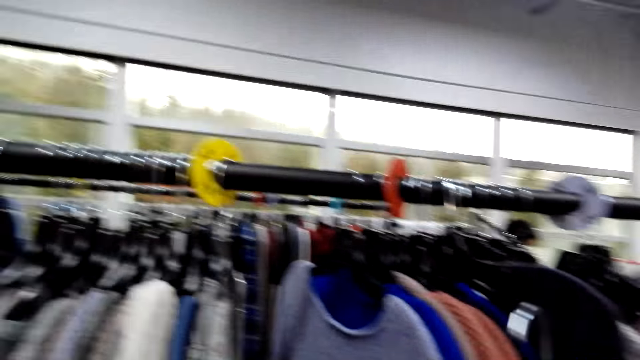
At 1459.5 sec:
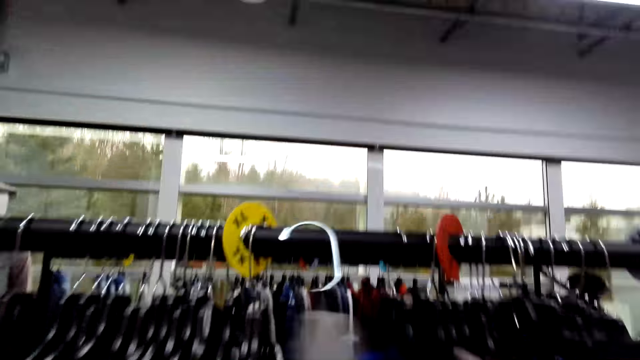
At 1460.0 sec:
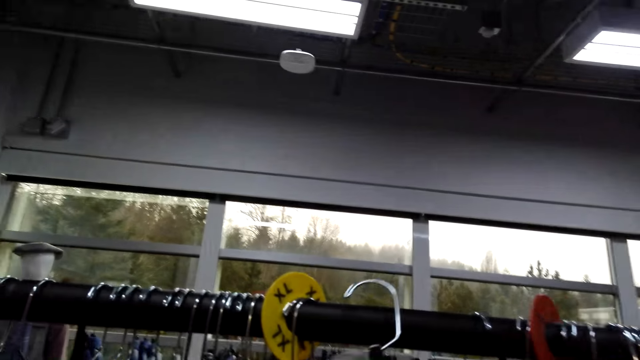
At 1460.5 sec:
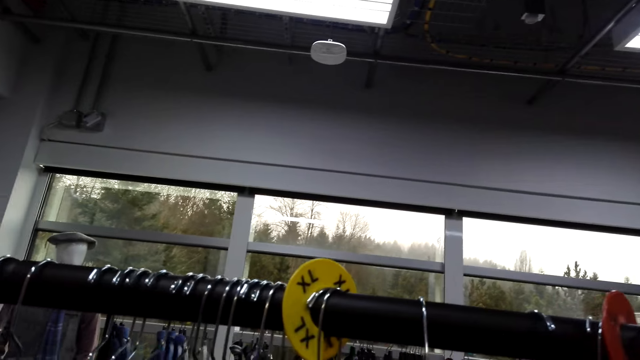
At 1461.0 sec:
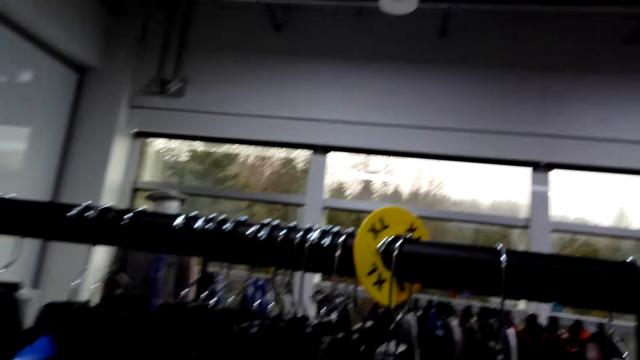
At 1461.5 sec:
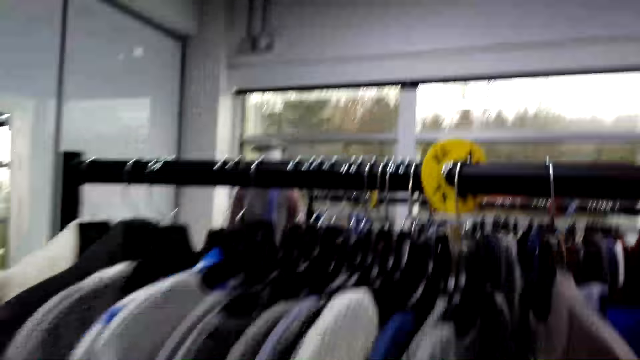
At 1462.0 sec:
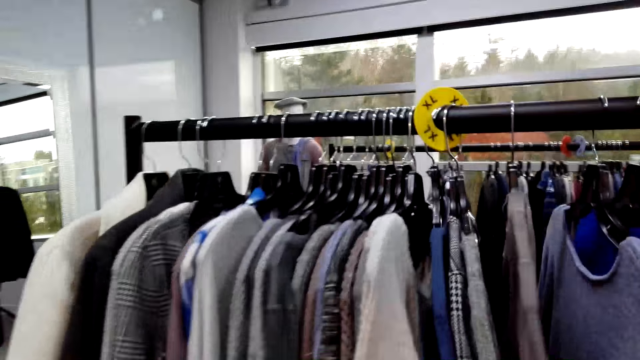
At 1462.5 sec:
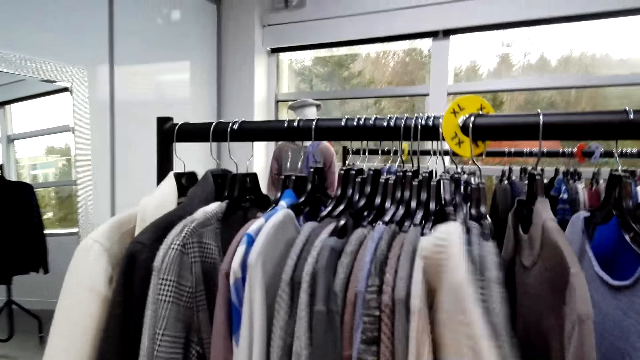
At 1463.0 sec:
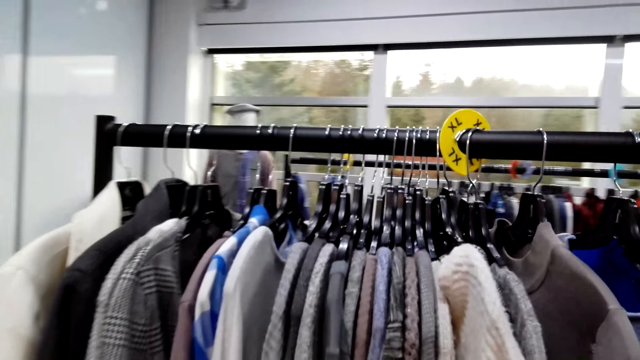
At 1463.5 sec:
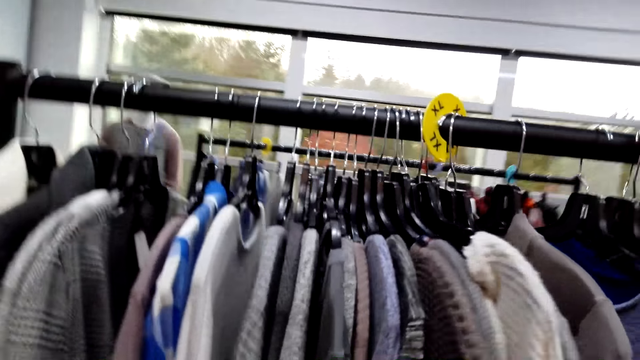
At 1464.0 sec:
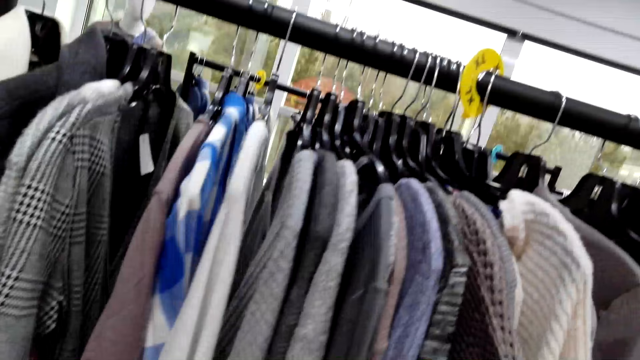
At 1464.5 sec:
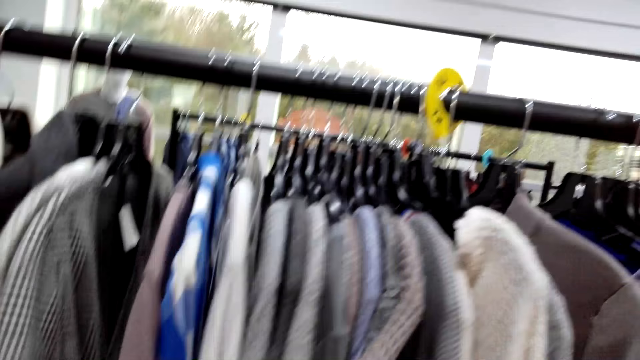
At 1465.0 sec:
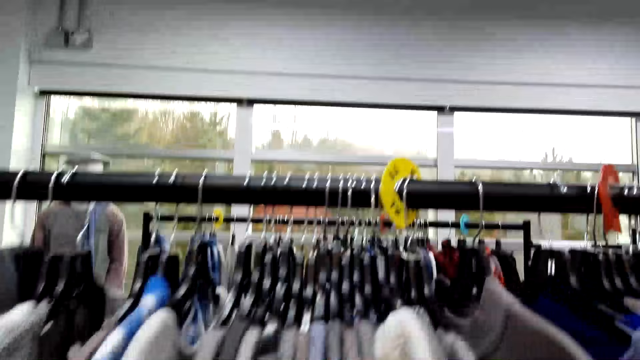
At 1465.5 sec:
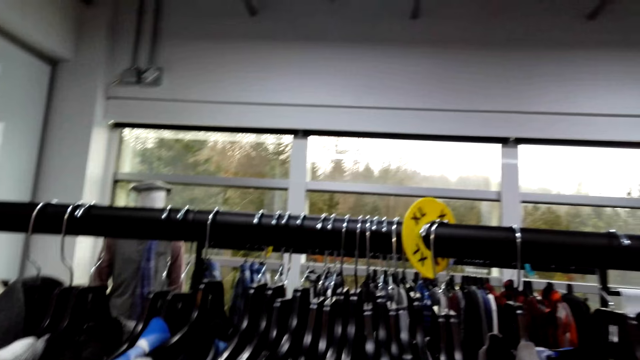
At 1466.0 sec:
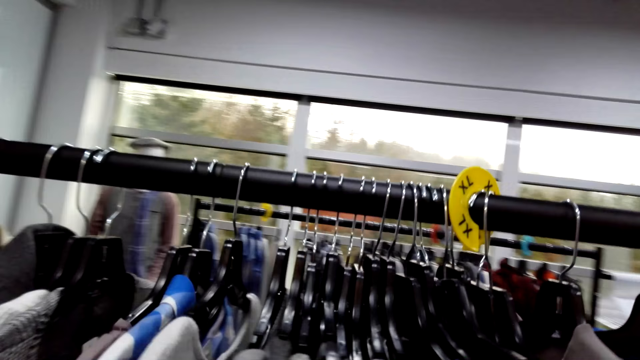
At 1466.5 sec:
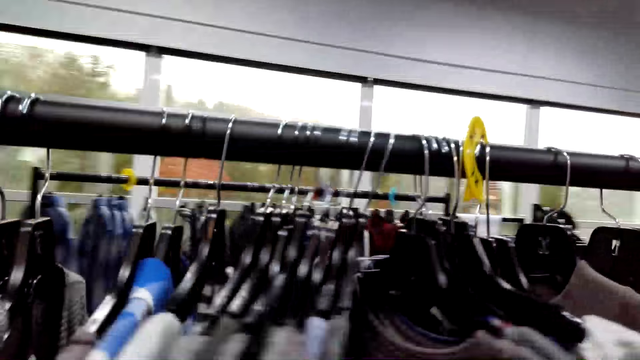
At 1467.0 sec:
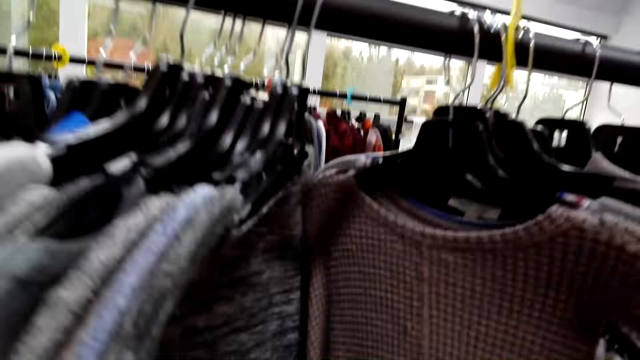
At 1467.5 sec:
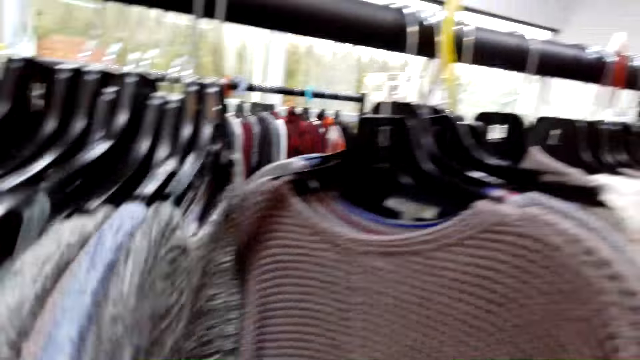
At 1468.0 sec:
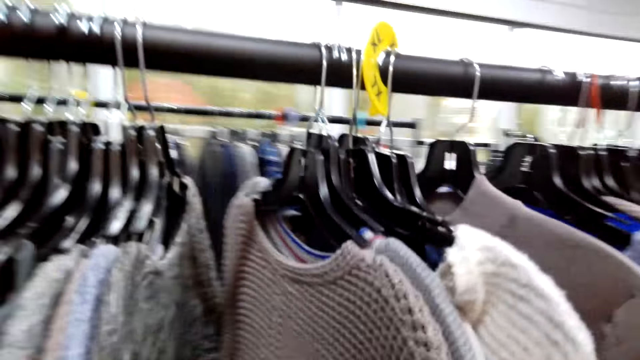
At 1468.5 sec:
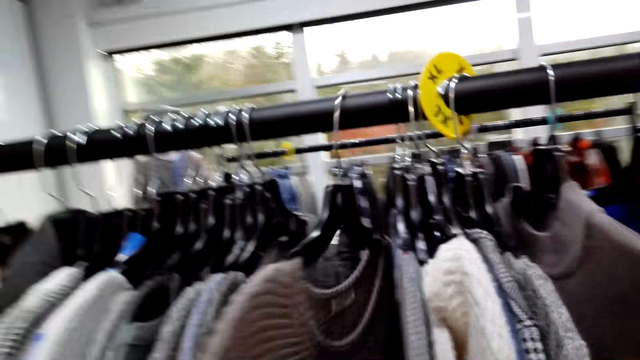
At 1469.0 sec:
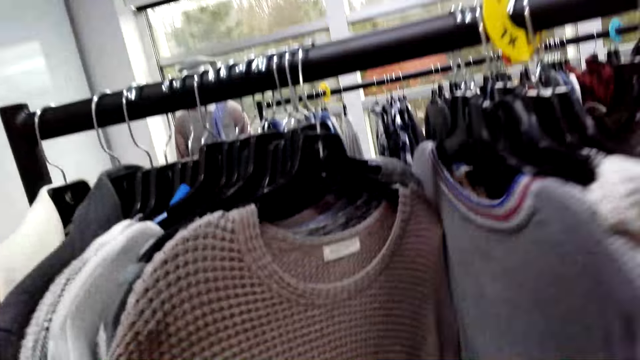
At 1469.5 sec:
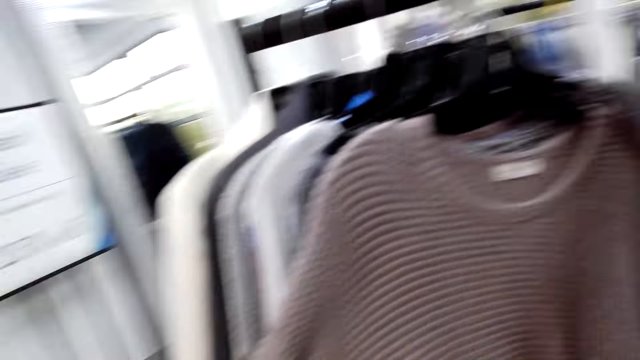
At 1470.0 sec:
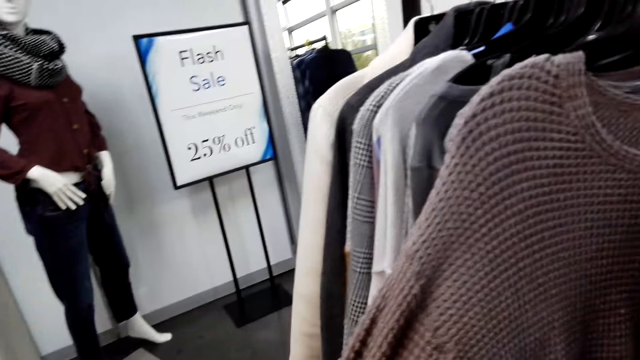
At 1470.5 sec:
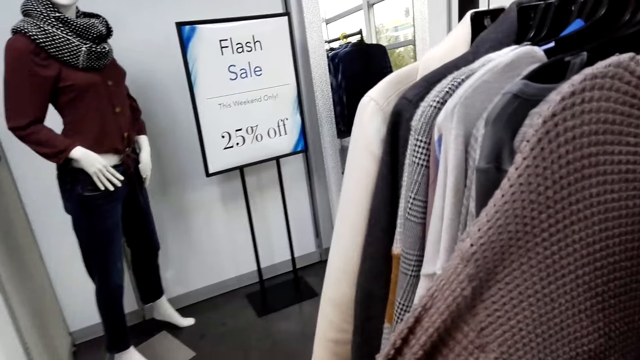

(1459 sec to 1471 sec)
The camera wearer returns the top back to the clothing line. They look around. They move the hanged clothes. They look through the clothes in the clothing line.

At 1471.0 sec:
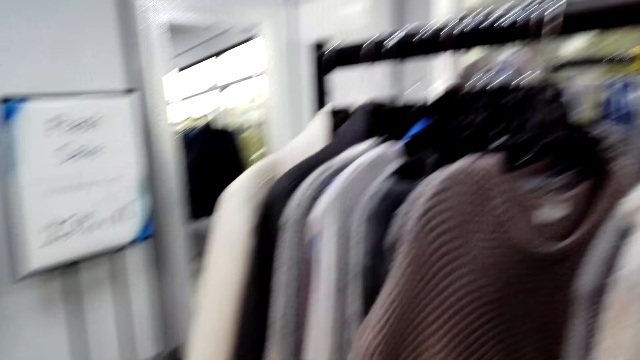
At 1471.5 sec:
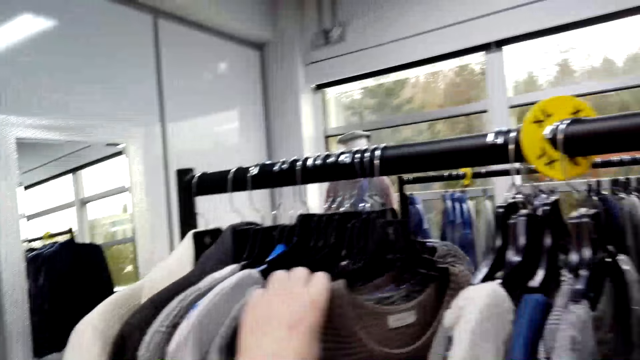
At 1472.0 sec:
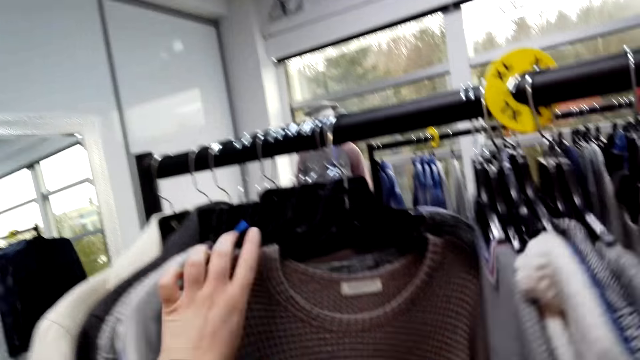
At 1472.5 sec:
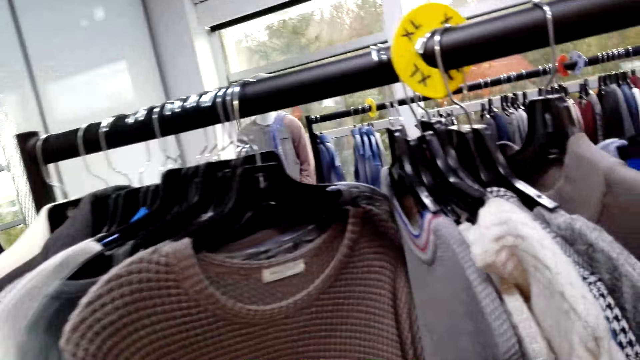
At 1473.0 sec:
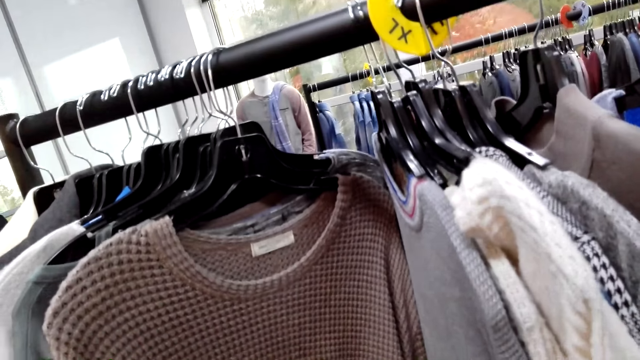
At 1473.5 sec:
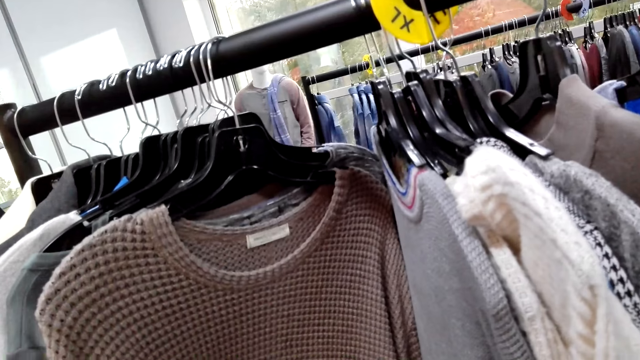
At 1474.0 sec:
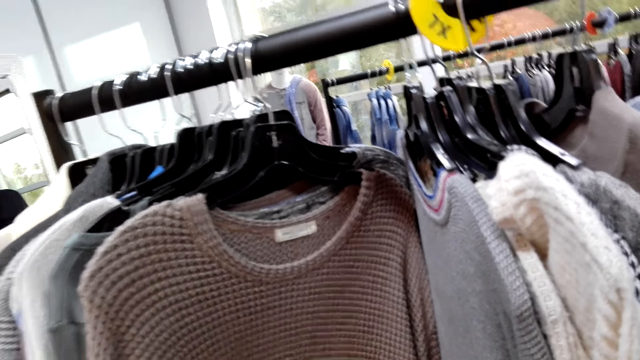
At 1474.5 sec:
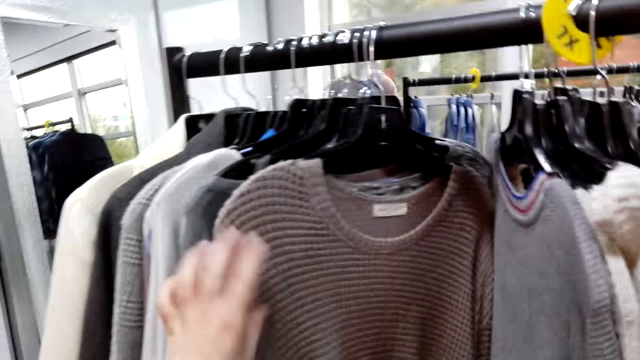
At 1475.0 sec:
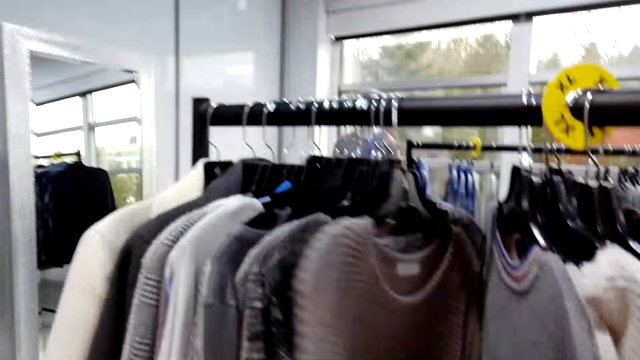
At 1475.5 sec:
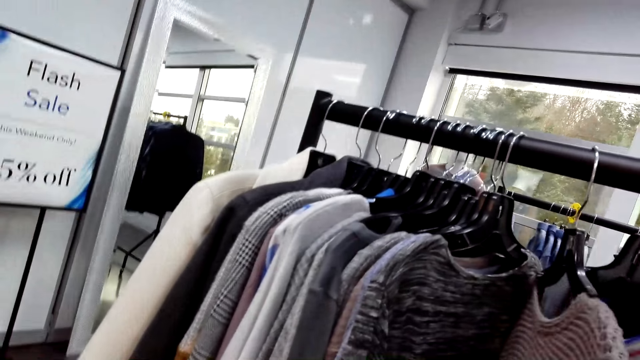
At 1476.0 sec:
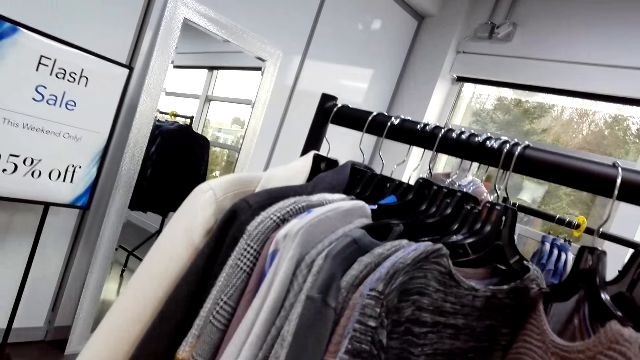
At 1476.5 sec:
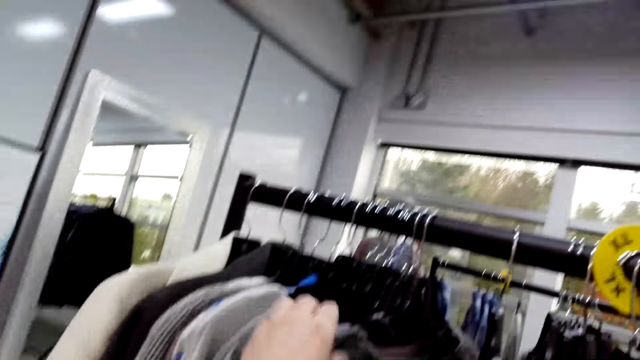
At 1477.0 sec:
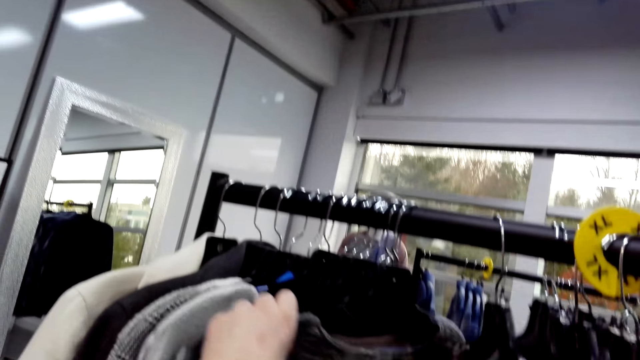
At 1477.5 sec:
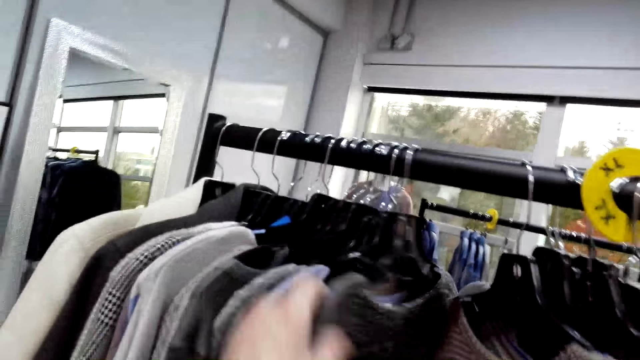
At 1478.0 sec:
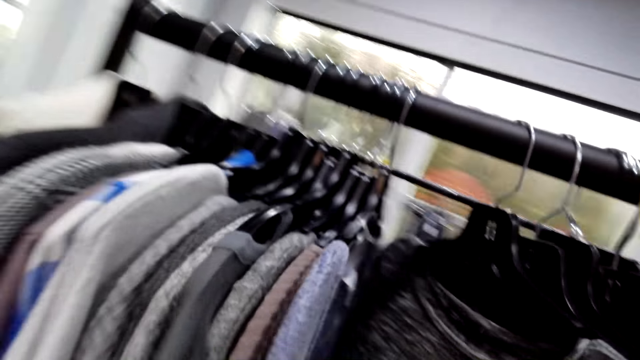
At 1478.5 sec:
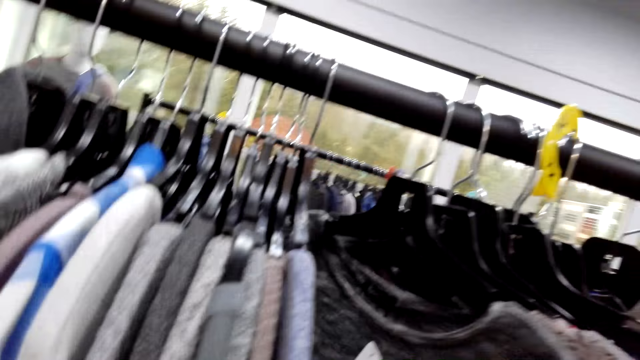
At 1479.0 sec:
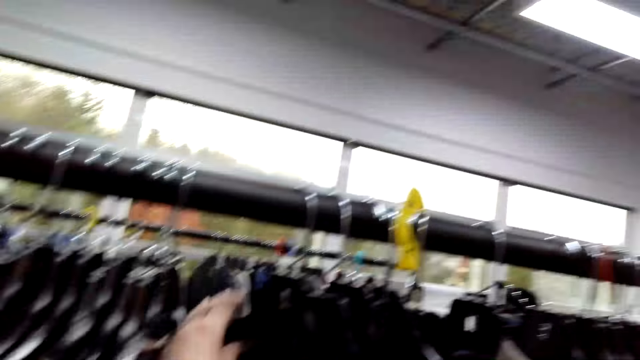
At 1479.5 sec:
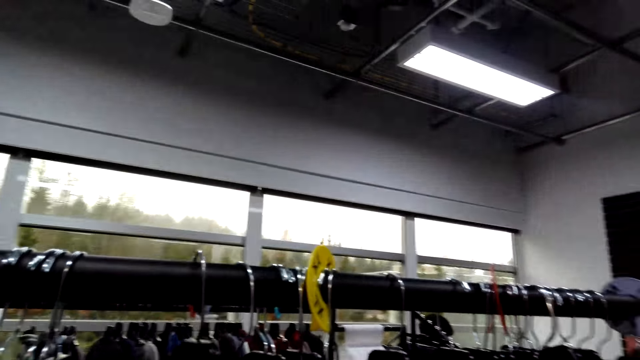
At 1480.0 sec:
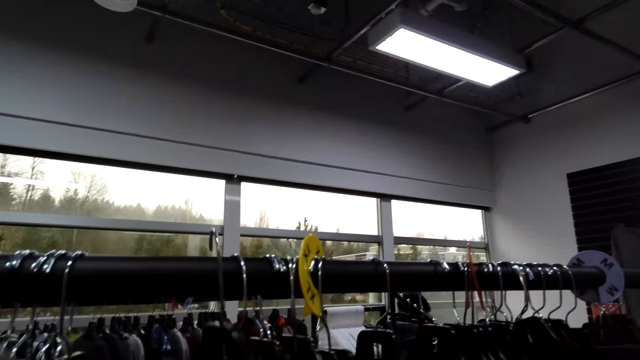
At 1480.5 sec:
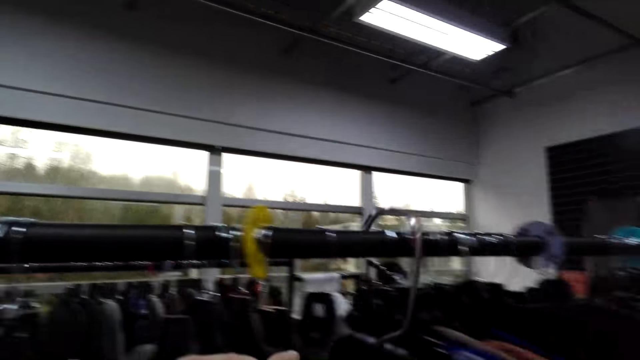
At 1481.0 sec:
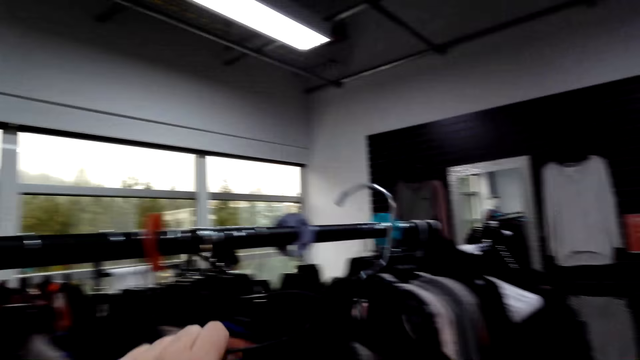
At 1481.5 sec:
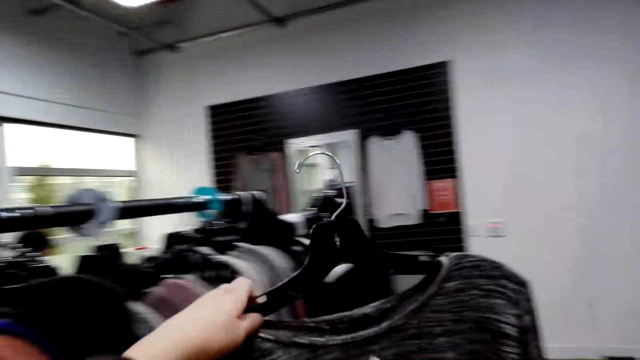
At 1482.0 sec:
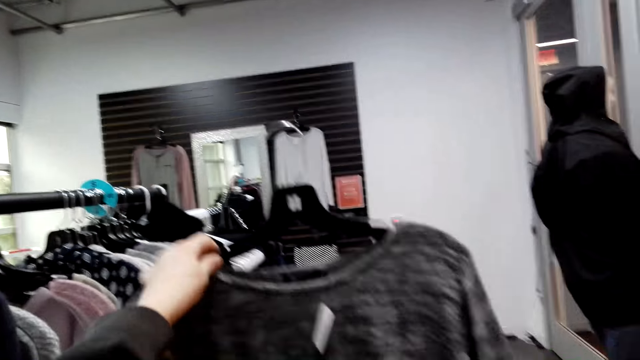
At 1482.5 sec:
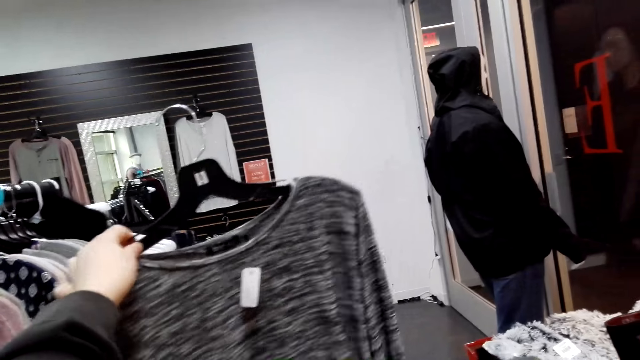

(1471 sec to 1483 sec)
The camera wearer pulls a sweater. They pick up a hanged top from the clothing line.
